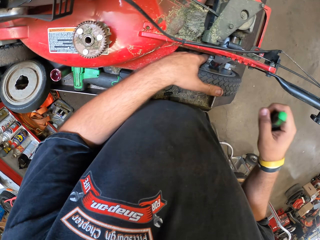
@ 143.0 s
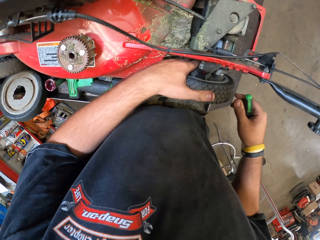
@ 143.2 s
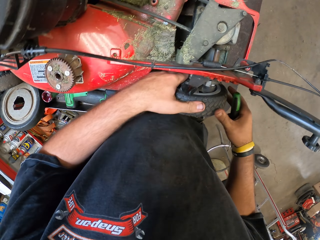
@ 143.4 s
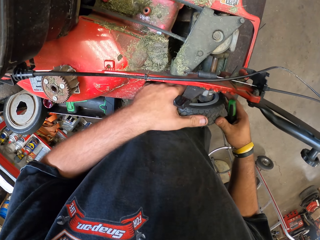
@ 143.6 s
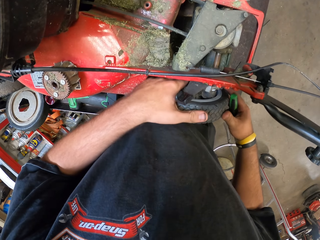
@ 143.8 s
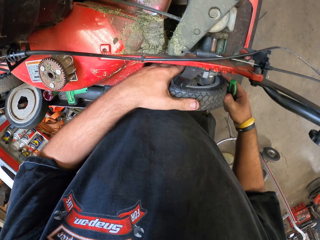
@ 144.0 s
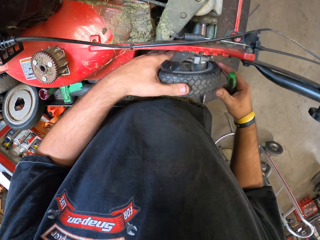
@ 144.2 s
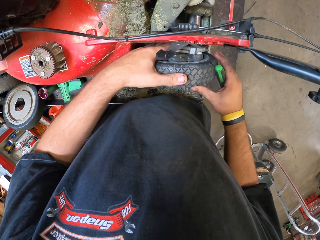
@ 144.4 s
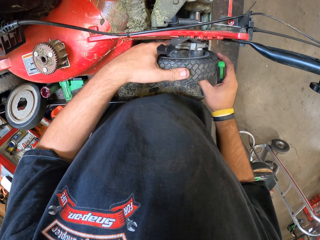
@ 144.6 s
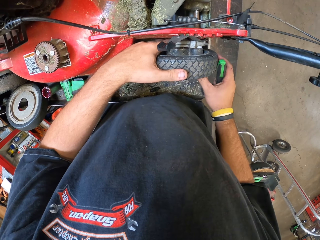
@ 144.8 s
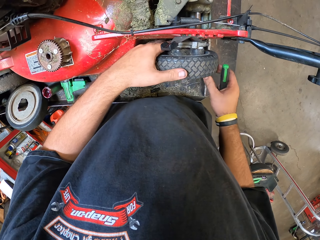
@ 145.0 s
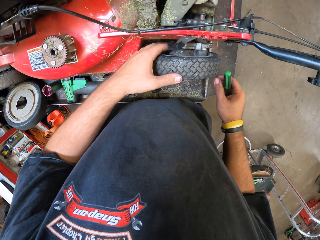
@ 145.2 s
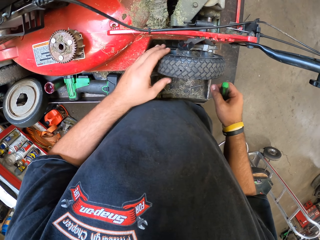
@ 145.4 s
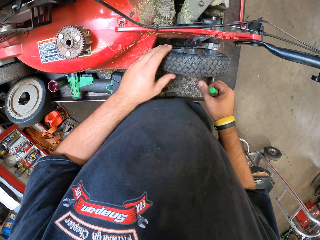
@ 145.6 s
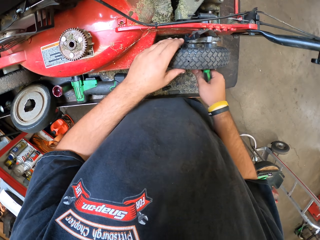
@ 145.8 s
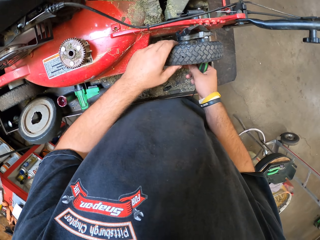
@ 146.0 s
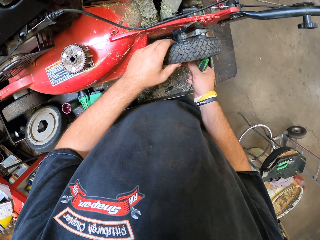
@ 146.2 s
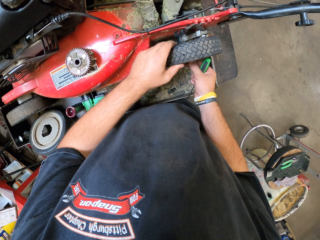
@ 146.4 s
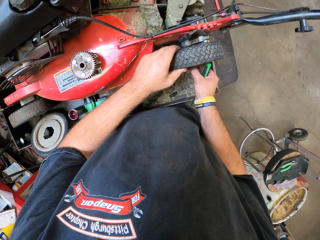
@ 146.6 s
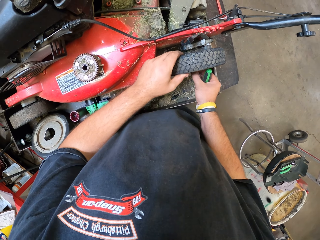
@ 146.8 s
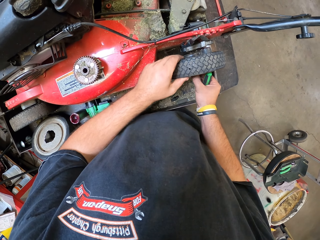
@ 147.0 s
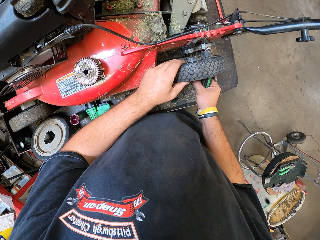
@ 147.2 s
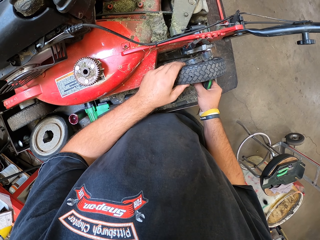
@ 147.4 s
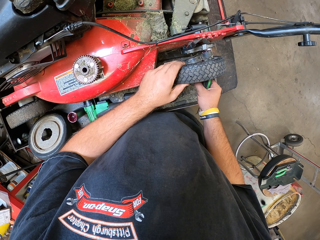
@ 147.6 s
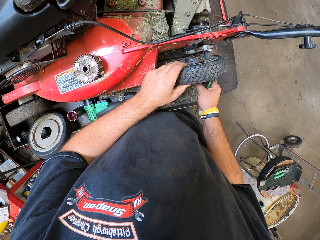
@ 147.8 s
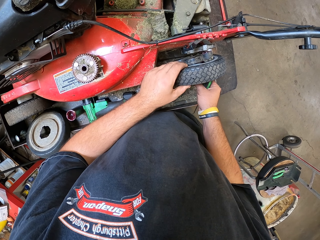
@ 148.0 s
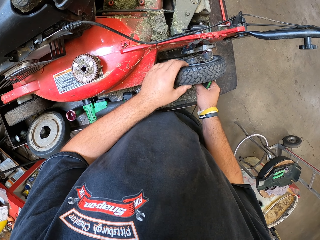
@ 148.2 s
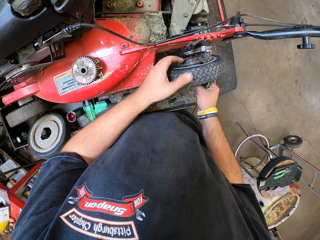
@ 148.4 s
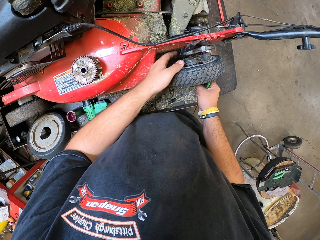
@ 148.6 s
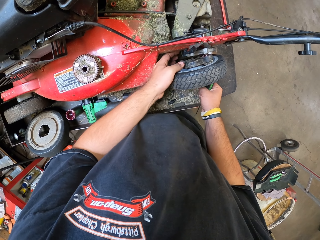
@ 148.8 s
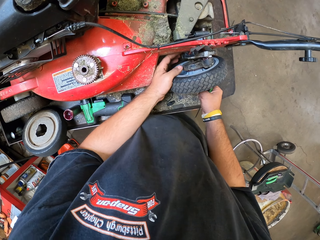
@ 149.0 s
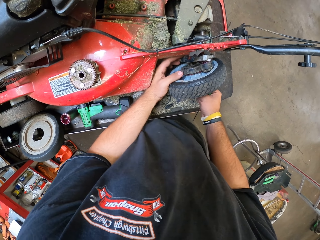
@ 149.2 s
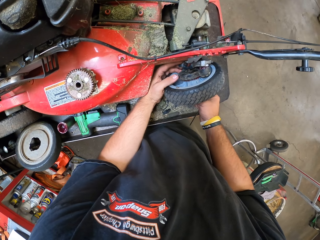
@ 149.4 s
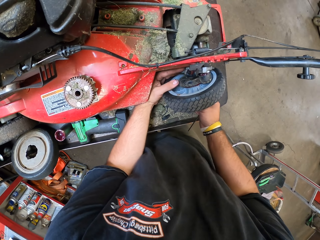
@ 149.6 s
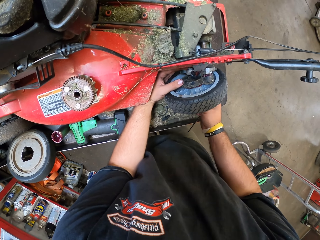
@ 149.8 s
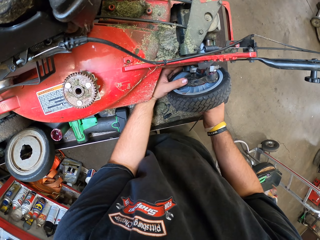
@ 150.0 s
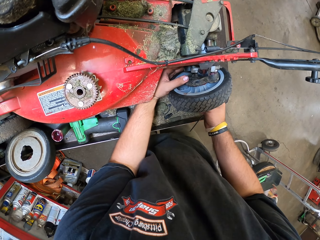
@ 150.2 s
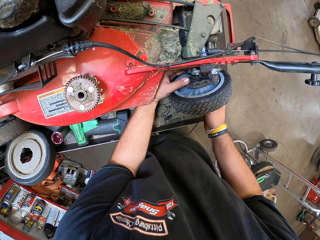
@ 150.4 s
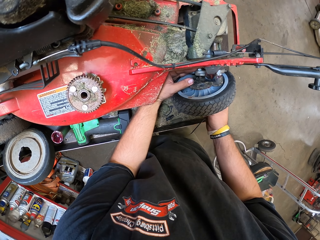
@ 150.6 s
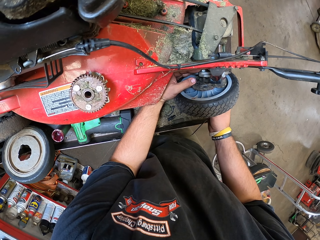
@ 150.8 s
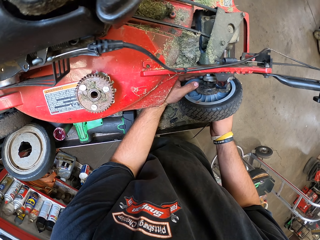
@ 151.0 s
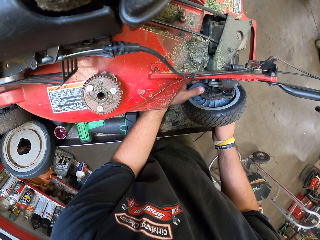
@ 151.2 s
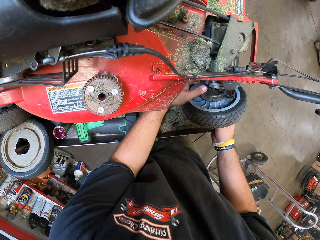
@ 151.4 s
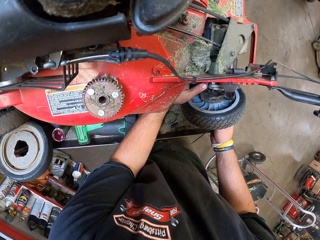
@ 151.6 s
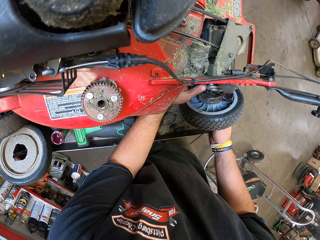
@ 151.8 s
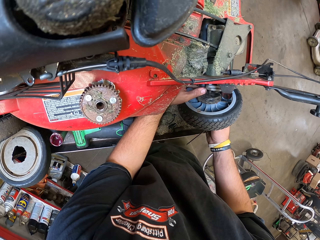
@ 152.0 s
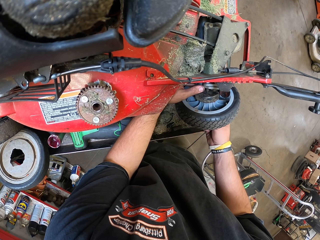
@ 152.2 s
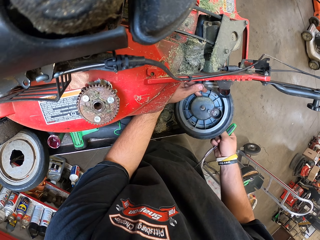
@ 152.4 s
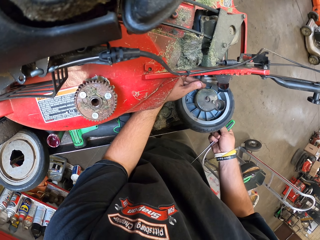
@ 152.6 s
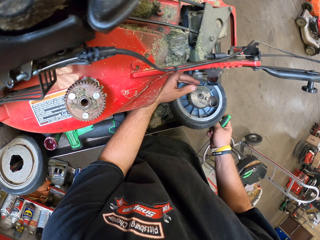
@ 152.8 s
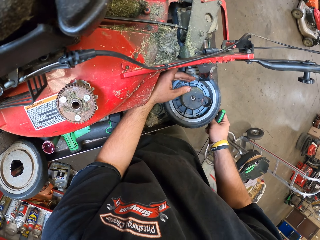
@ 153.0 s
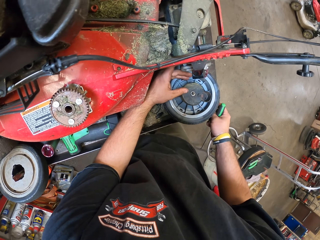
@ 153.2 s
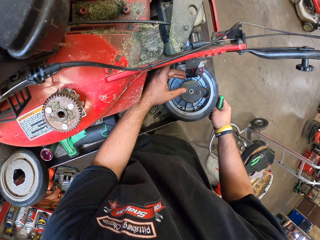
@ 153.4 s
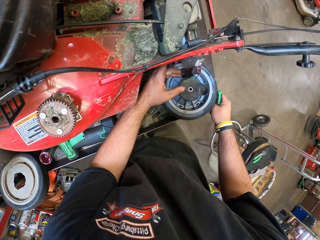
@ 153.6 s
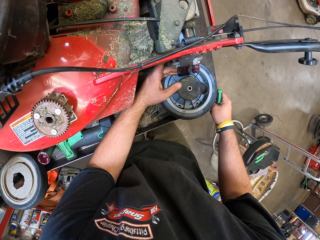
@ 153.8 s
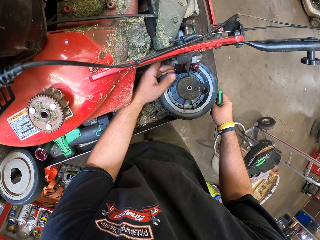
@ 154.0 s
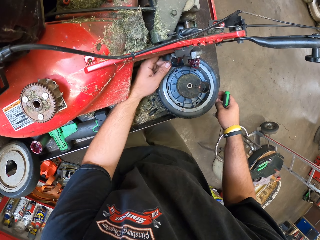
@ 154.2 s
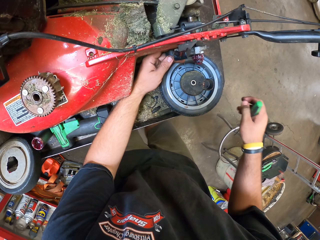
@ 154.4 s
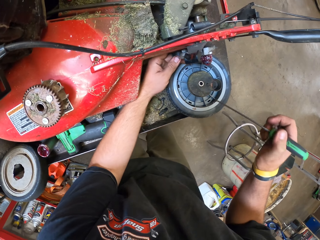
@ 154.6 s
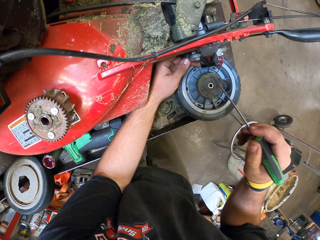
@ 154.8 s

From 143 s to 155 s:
The camera wearer rotates the wheel, pulls the nuts, removes the tire and drops the wheel.

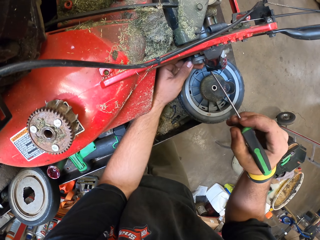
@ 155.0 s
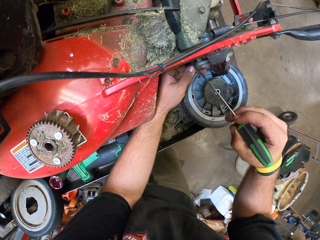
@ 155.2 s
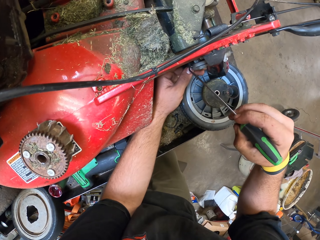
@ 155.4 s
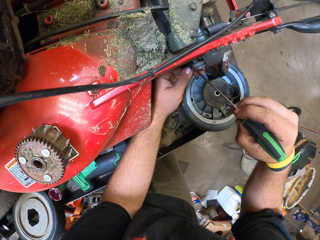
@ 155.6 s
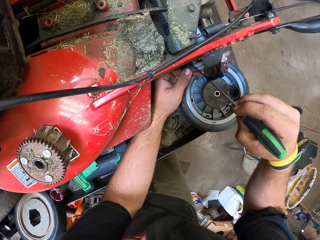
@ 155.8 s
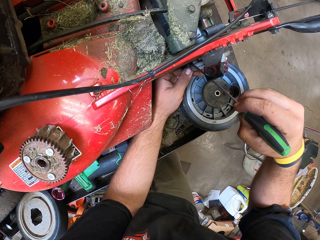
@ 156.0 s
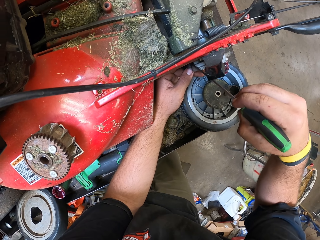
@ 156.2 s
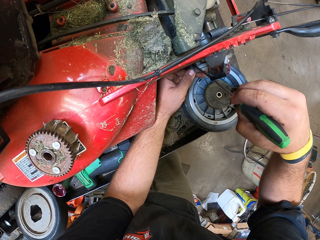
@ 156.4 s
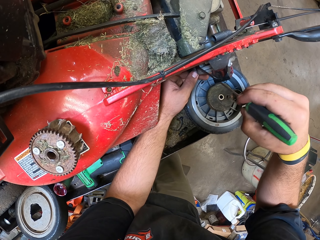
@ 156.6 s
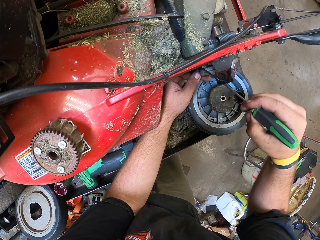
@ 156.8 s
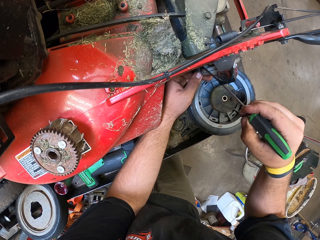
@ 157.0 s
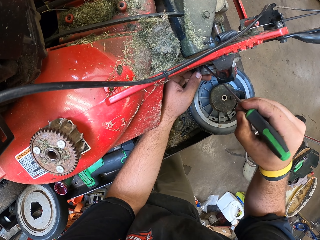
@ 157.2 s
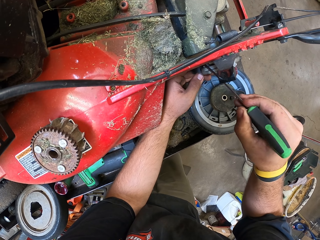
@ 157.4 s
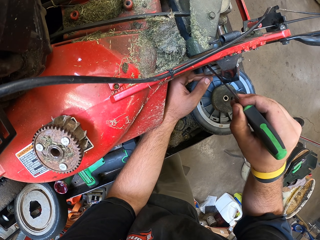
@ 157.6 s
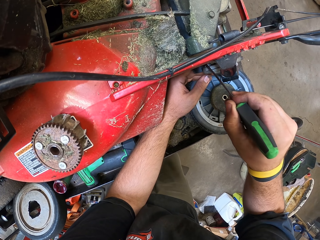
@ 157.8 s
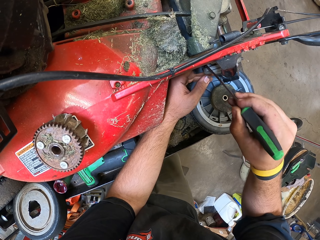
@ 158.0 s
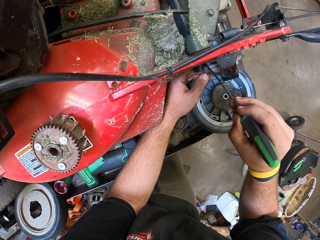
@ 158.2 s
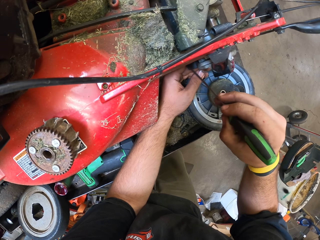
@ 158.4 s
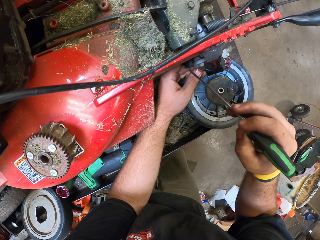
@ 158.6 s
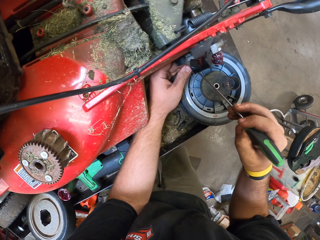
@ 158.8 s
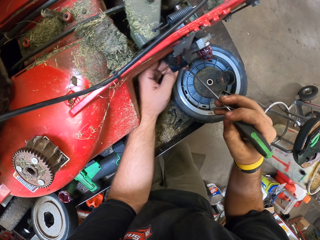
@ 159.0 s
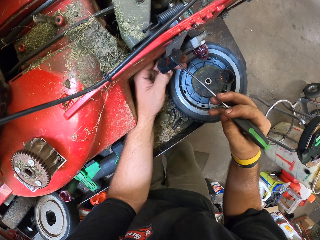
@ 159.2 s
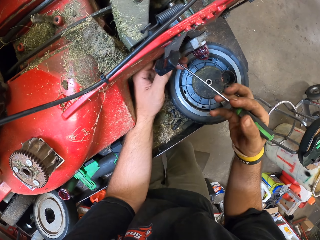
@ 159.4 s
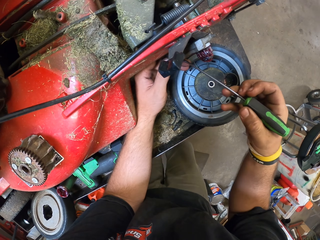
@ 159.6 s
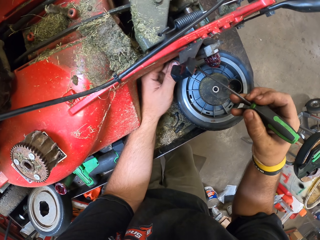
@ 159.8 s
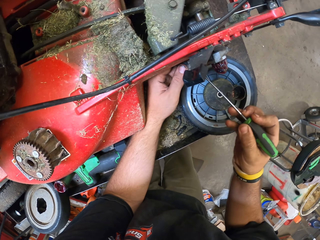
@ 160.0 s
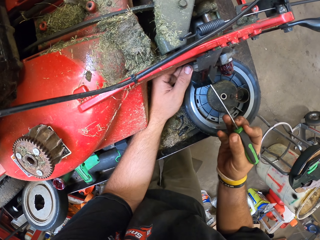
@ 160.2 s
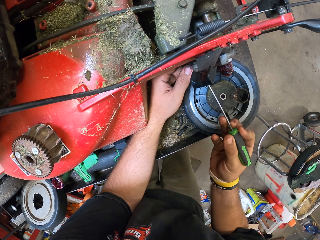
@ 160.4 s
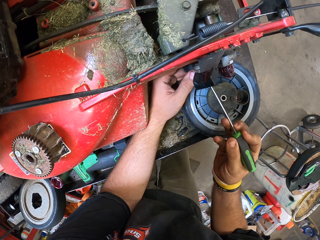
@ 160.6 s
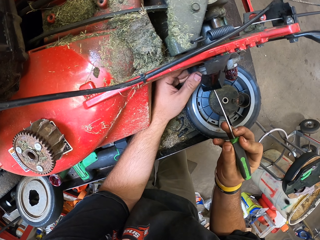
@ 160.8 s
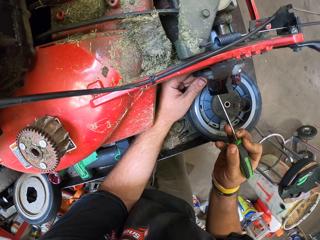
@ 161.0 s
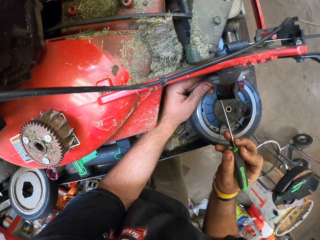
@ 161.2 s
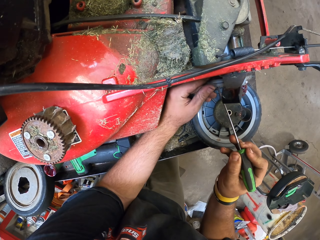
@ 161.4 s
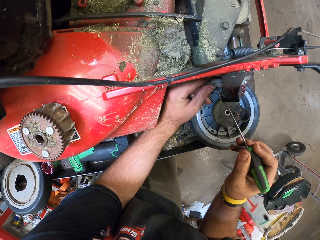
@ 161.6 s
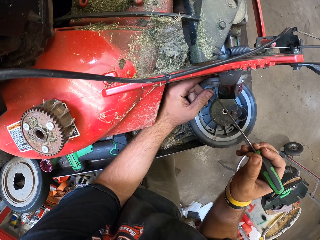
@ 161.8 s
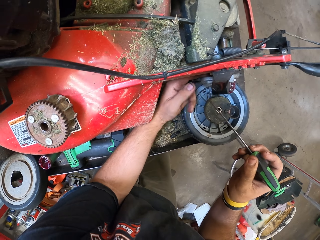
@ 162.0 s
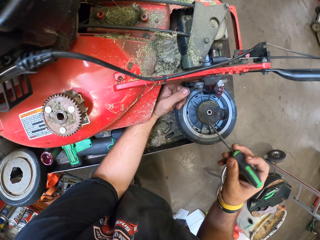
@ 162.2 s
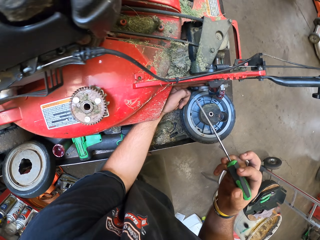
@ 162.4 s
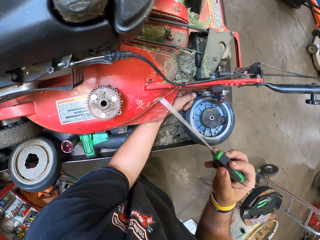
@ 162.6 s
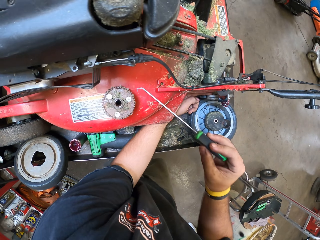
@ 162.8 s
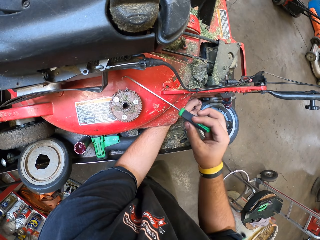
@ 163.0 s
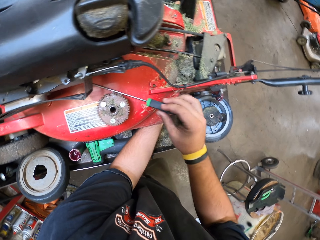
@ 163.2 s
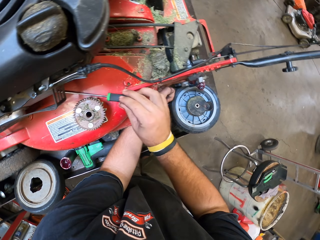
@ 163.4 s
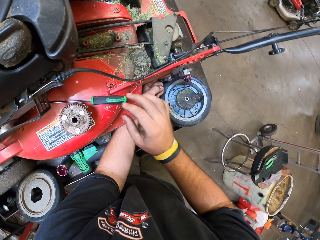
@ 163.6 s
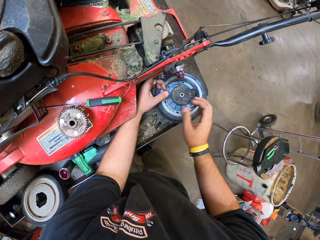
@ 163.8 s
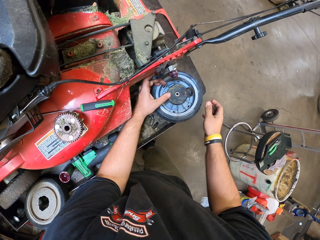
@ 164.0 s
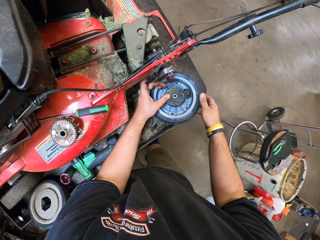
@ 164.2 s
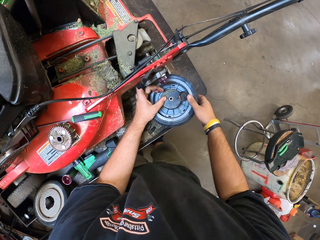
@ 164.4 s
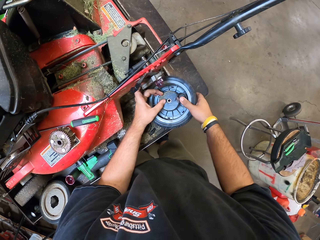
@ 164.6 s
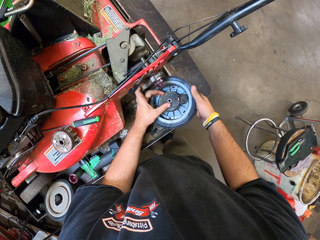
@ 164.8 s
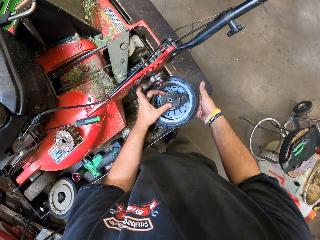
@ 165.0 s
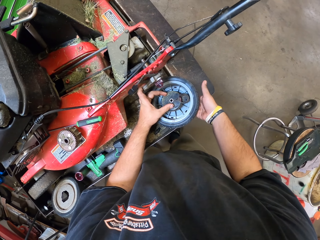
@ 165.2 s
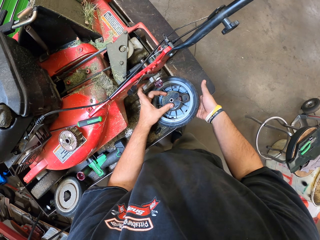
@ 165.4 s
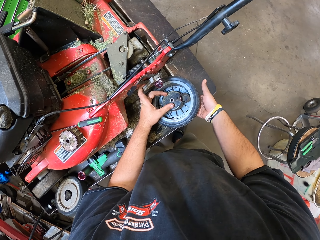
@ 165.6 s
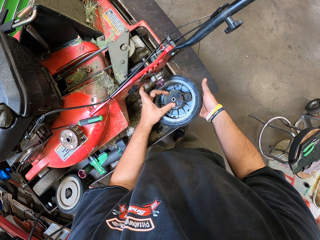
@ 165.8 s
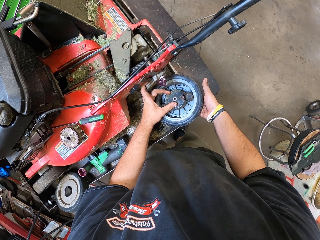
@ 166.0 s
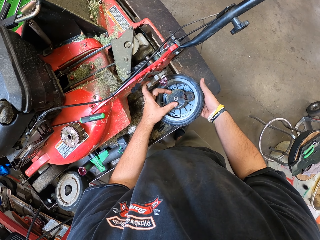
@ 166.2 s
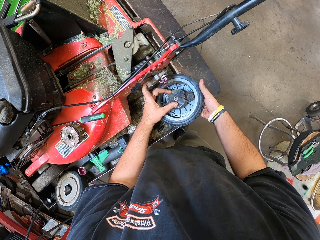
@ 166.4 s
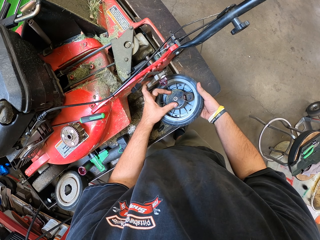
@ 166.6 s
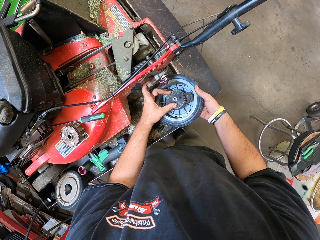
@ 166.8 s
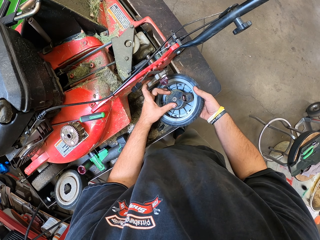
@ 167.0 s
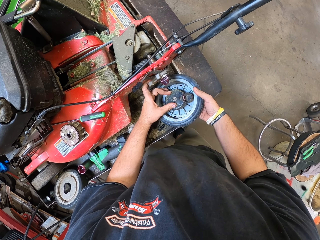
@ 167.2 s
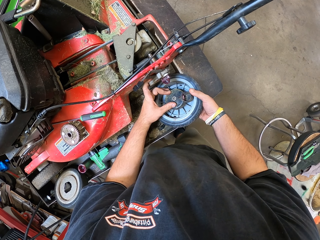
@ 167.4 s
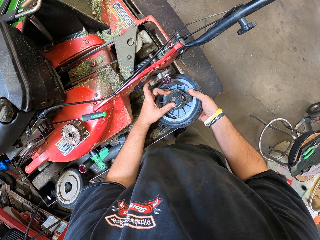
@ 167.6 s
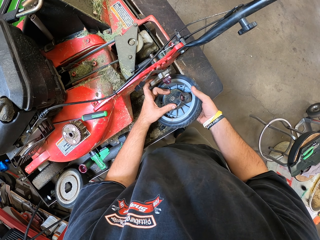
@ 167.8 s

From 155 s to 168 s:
The camera wearer removes the screws, sticks the screwdriver and picks the wheel.
